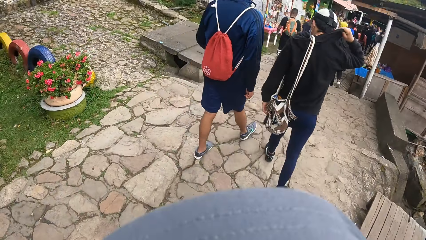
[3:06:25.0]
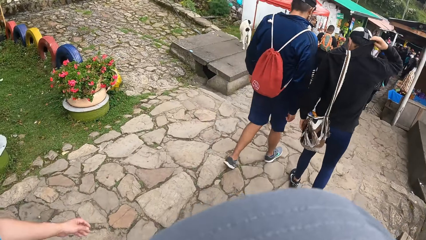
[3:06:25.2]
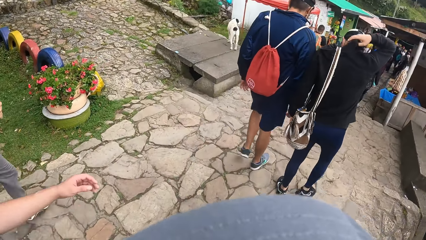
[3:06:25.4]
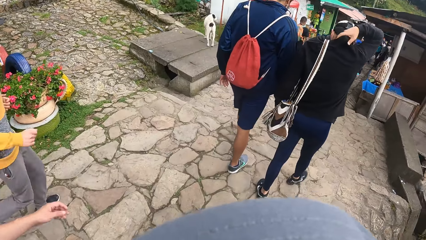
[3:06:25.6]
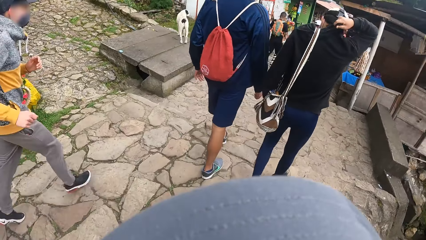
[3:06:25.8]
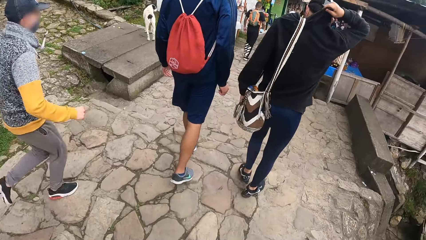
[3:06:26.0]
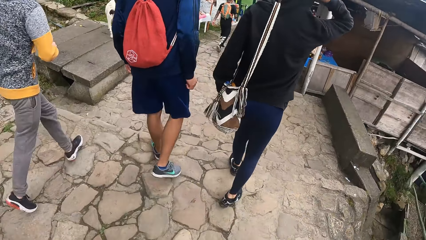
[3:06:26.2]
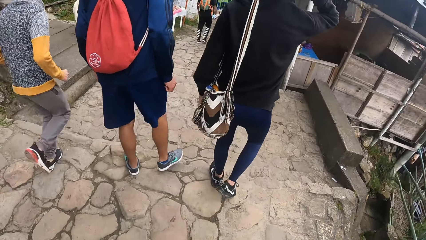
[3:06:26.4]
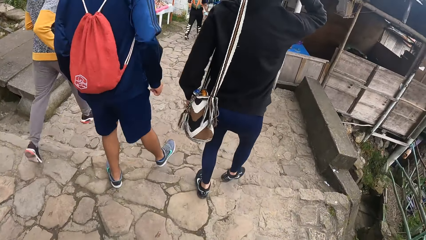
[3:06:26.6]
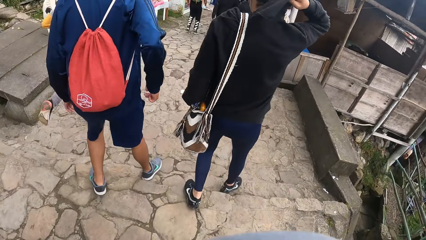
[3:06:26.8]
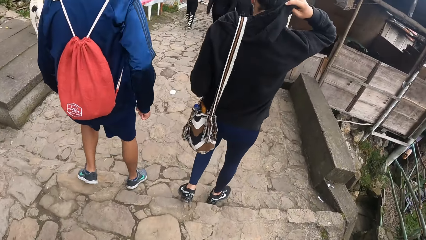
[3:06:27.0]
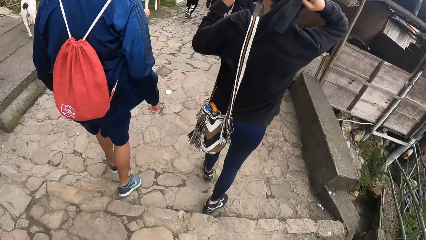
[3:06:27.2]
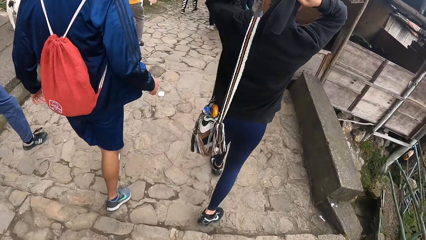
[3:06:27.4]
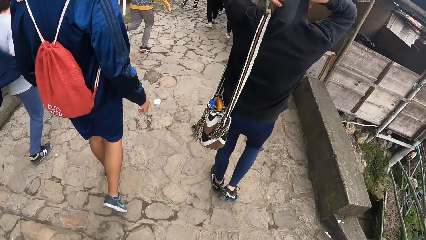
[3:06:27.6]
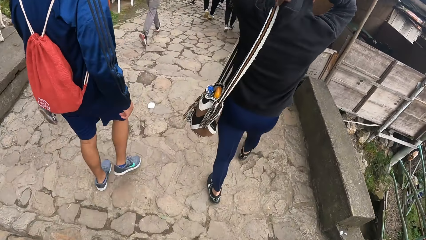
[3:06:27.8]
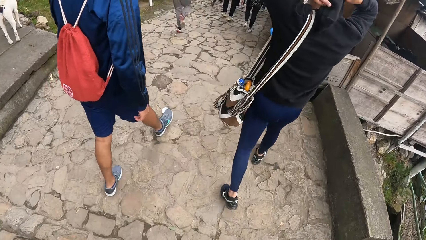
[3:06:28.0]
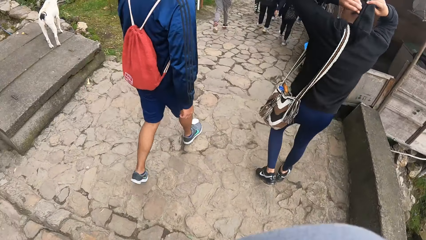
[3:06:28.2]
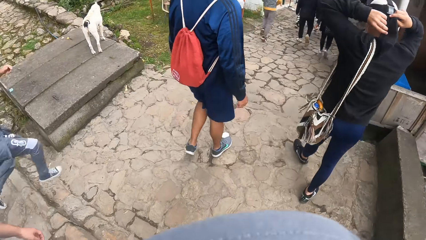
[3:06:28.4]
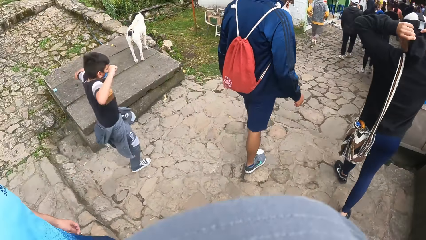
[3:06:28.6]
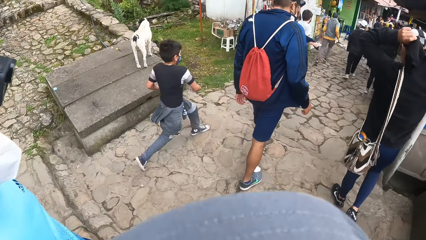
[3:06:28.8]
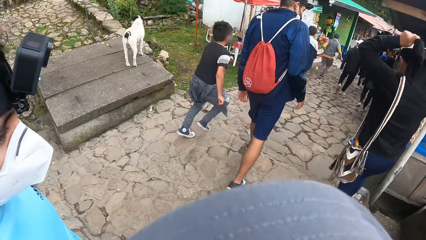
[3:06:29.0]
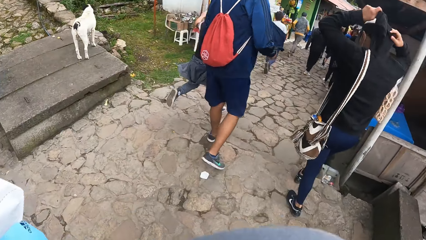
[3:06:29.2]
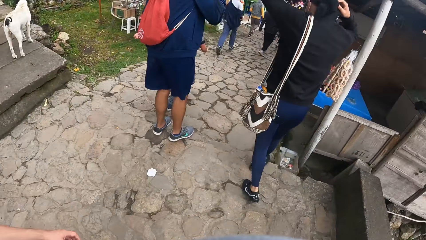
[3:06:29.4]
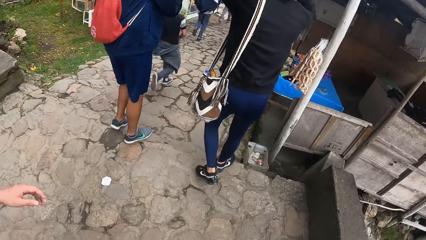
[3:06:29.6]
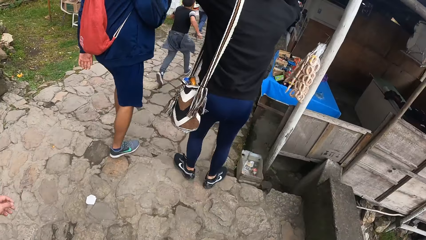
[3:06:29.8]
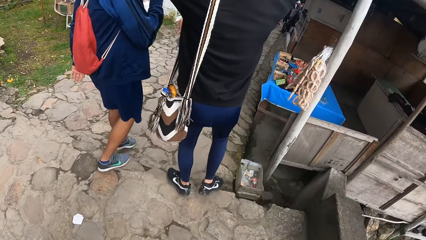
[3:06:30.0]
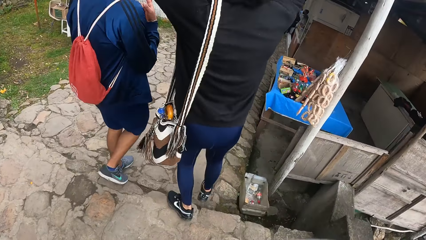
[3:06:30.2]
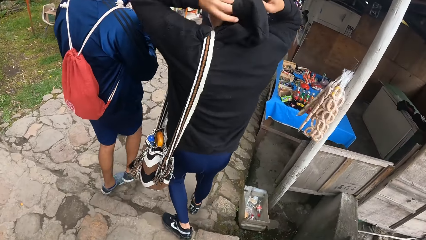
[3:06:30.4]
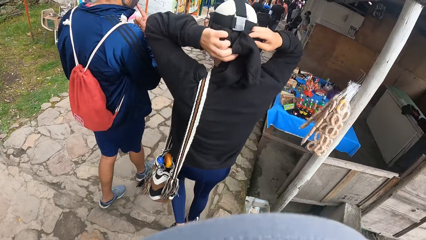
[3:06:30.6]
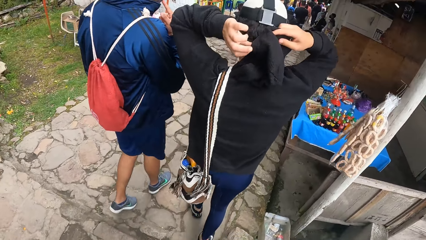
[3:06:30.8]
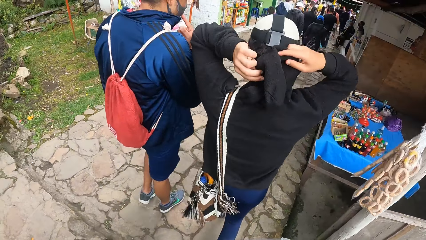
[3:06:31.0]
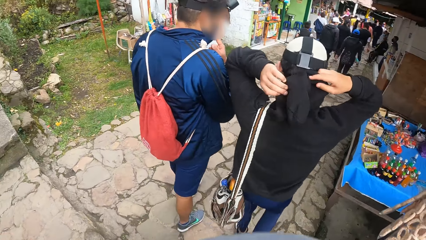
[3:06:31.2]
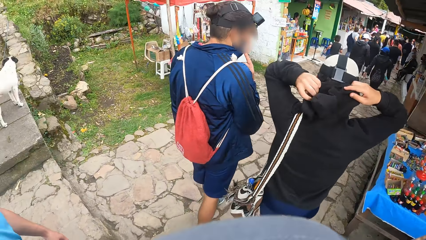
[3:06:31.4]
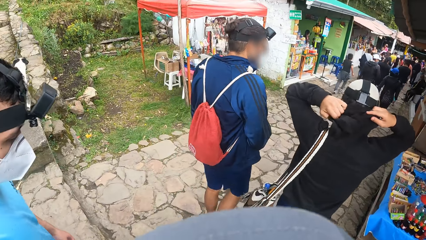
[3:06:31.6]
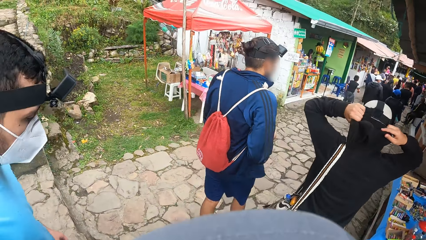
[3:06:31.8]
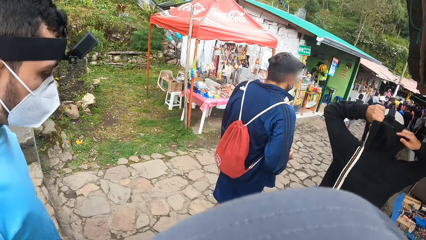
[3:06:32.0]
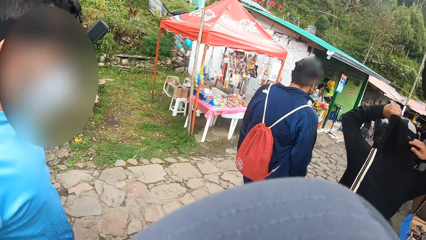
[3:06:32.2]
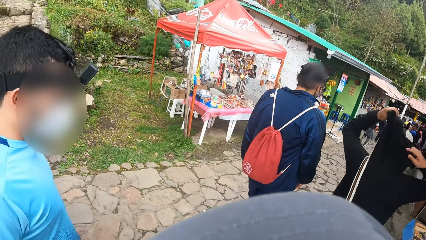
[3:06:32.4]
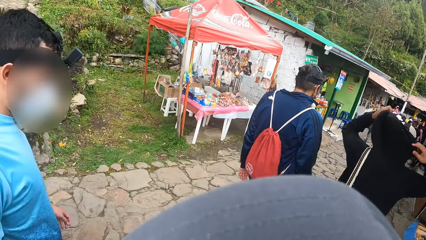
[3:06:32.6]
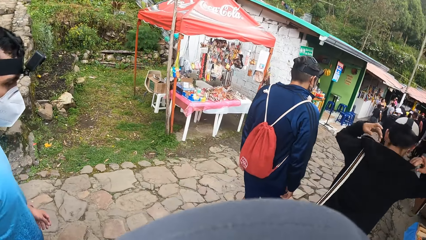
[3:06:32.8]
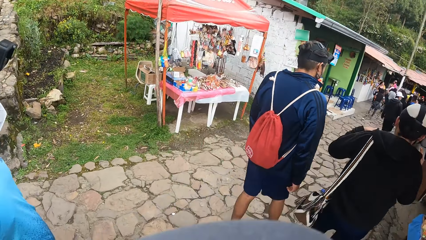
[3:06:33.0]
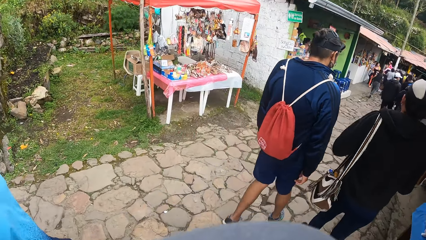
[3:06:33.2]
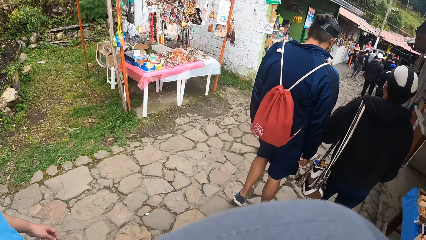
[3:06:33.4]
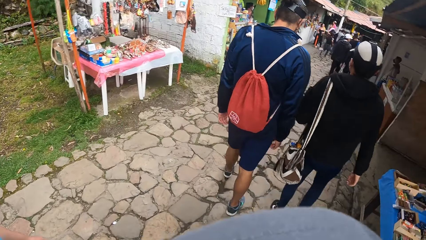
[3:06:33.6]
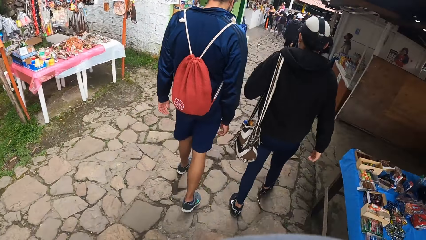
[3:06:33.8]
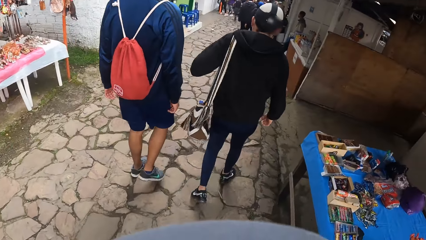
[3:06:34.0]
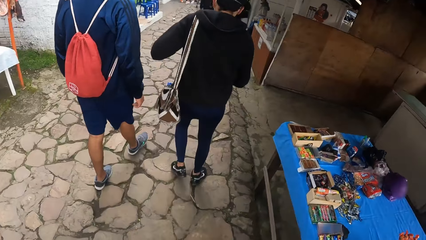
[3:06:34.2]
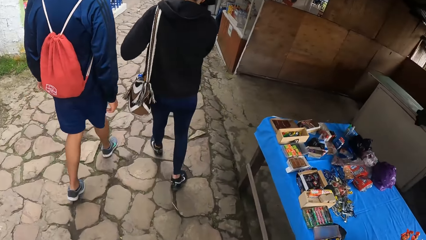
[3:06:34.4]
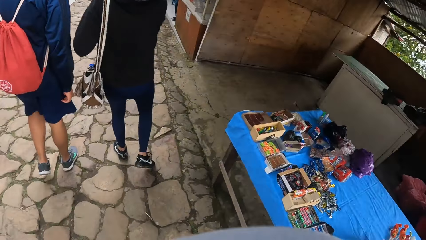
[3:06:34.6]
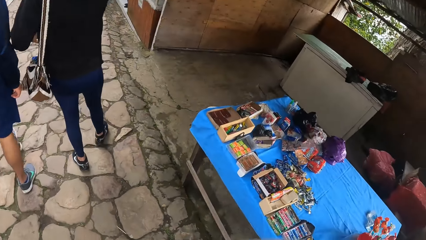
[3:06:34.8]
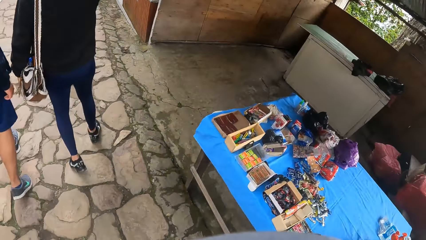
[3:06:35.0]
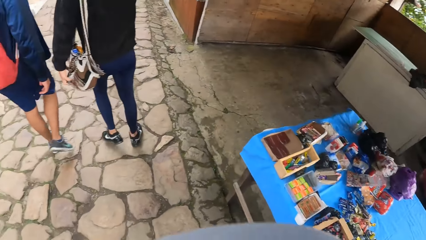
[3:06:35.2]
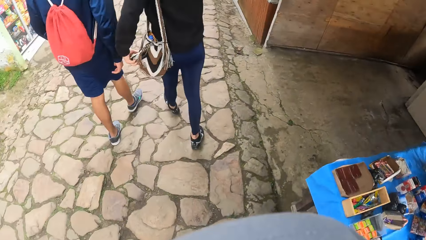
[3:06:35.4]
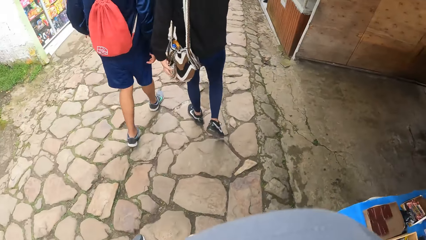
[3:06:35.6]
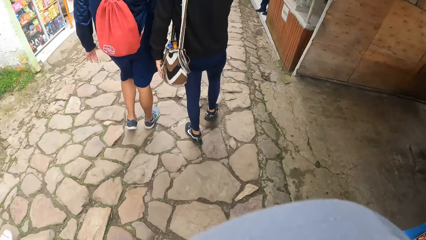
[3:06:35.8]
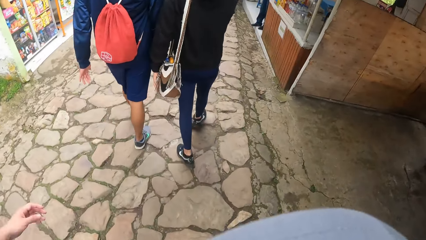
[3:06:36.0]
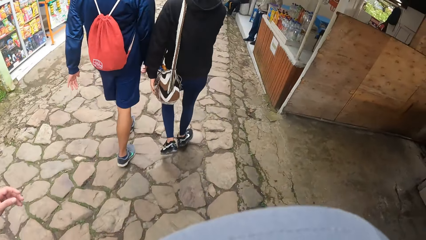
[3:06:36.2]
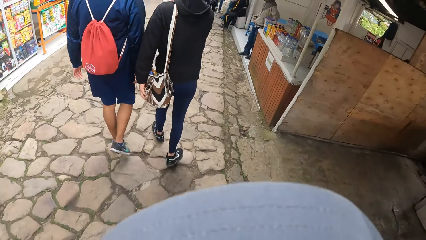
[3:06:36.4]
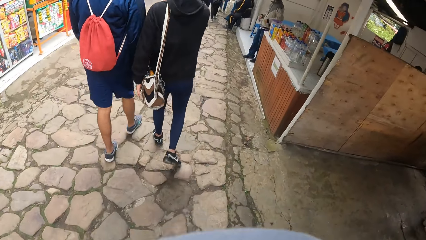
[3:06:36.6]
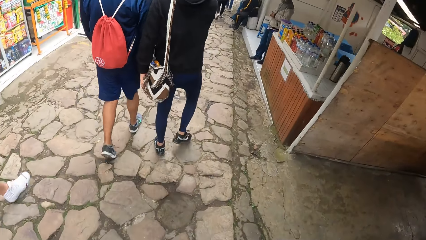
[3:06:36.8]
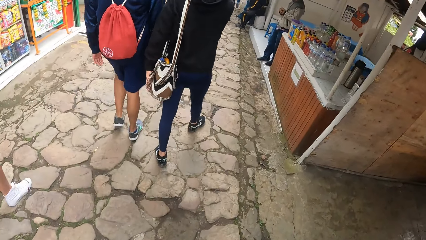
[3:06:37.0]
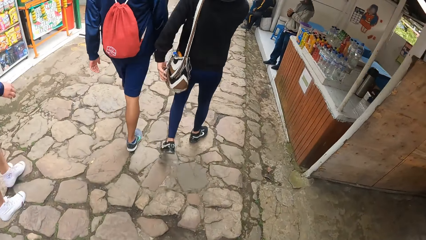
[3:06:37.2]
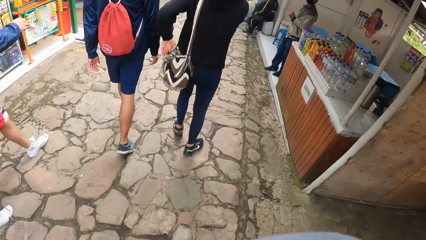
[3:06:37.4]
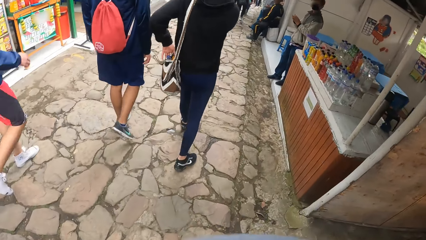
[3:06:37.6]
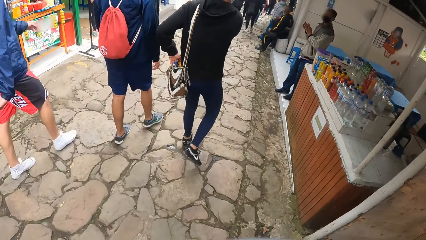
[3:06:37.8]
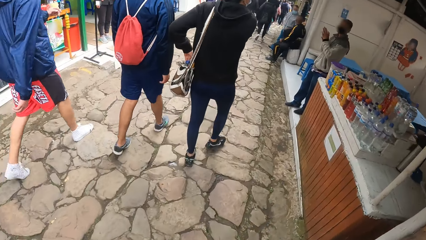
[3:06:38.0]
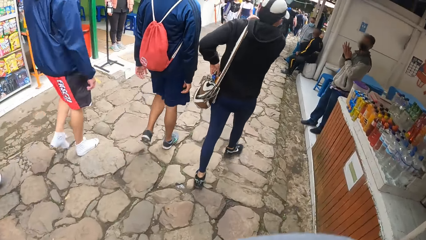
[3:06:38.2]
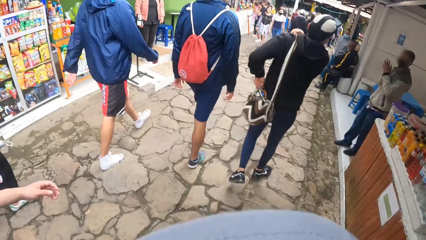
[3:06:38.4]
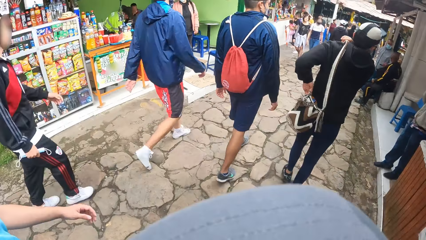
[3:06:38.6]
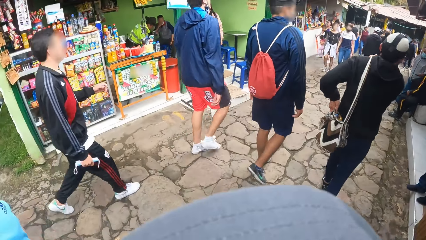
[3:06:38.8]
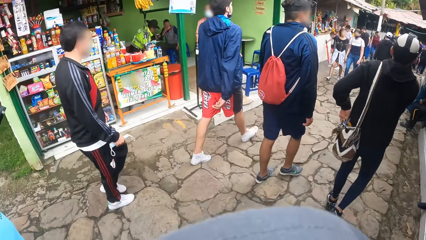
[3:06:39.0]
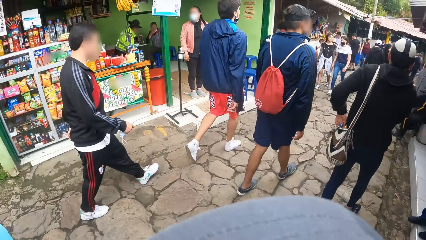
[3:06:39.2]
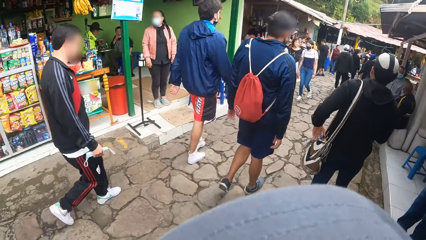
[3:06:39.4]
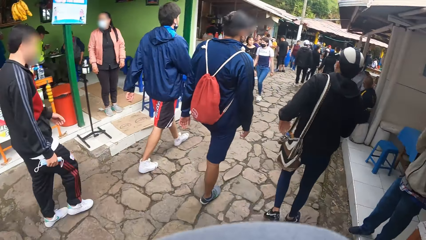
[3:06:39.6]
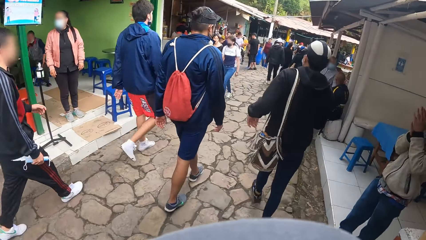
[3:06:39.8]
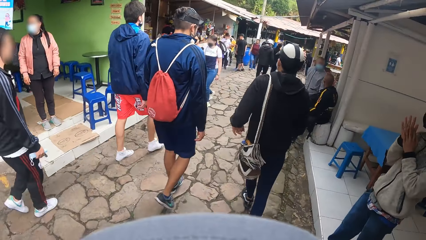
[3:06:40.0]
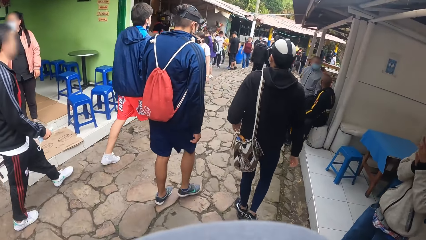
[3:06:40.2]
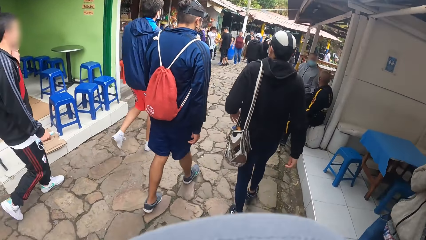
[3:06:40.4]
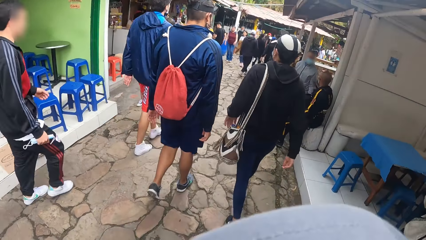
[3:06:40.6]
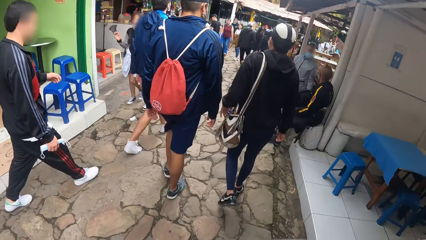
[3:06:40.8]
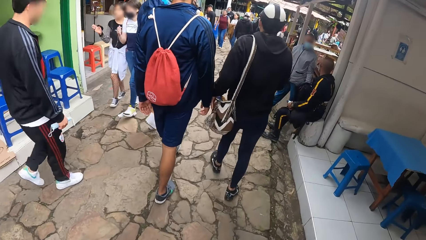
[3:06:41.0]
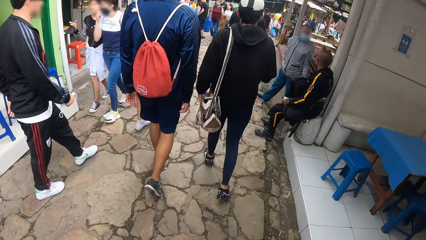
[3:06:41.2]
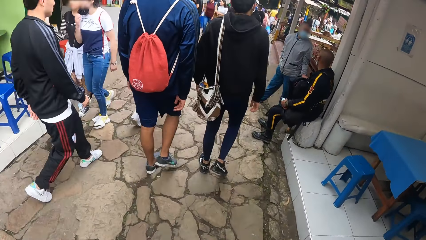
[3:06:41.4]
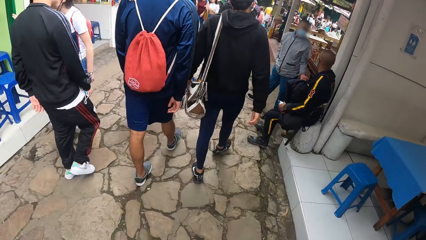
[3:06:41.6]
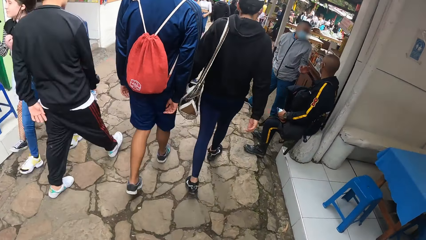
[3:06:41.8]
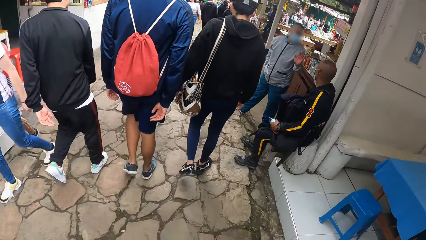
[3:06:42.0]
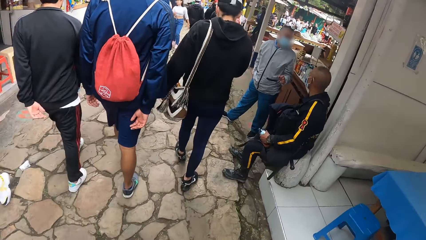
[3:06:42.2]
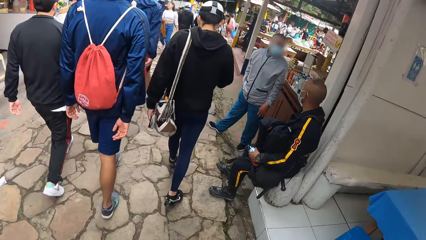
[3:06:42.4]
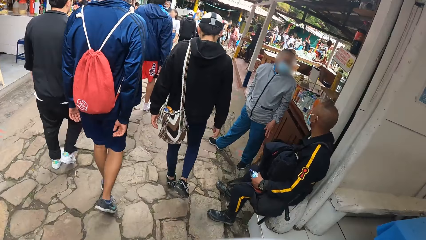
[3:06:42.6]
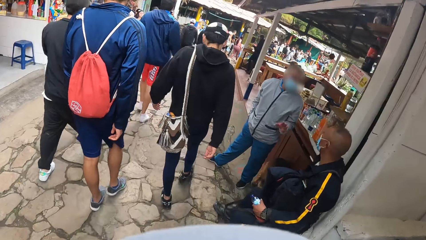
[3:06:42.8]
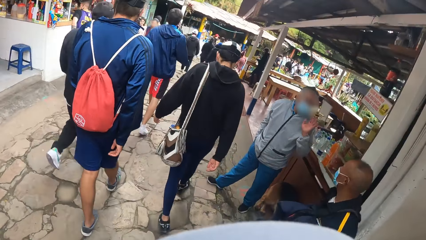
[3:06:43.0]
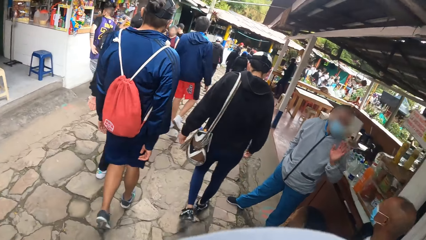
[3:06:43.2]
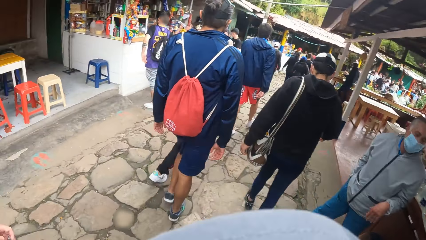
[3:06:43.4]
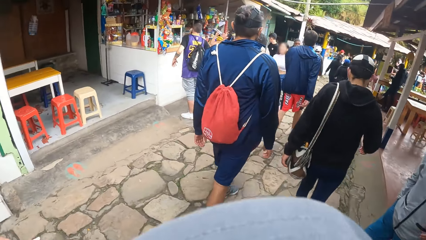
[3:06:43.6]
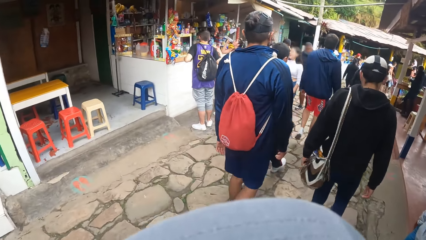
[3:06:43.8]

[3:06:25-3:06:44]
The man adjusts his hoodie around his neck with both hands. The man adjusts the bag with his left hand. The man adjusts a bottle in the bag with his right hand. The man adjusts the bag strap on his left shoulder with his right hand.
